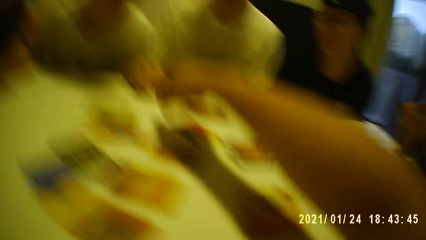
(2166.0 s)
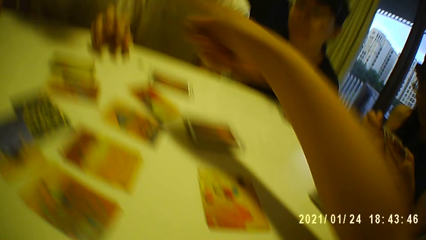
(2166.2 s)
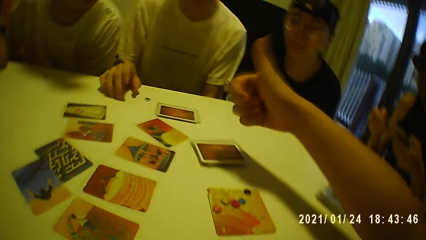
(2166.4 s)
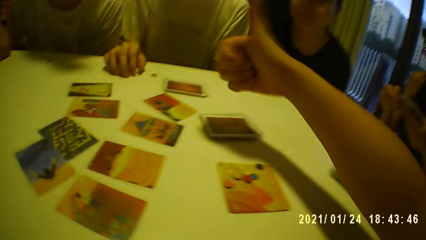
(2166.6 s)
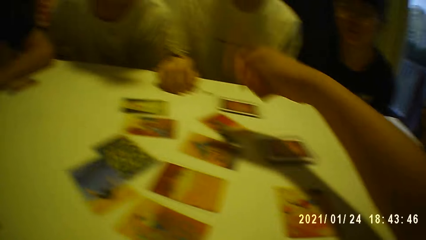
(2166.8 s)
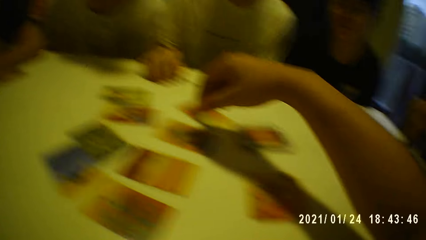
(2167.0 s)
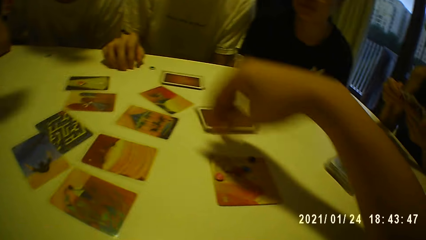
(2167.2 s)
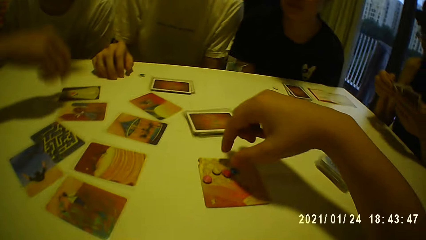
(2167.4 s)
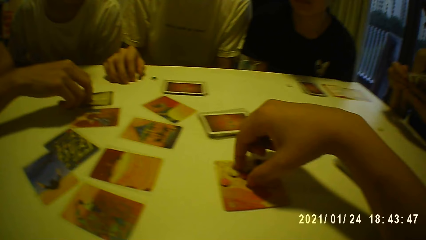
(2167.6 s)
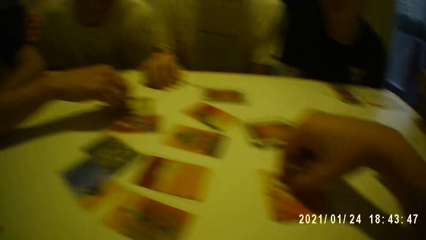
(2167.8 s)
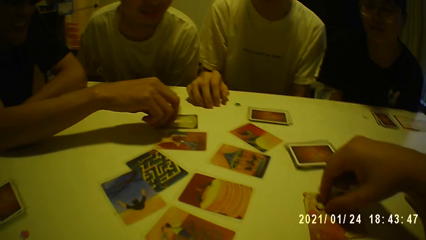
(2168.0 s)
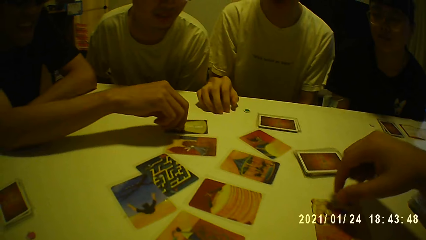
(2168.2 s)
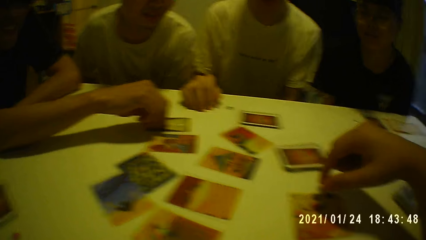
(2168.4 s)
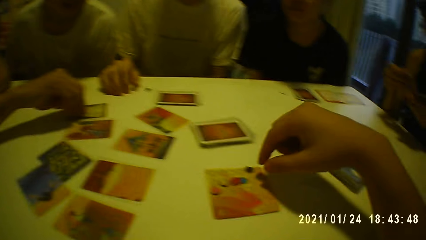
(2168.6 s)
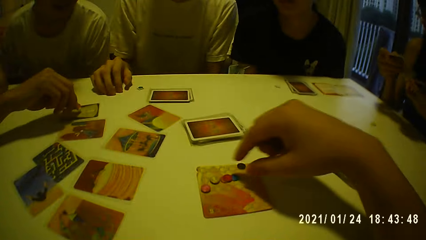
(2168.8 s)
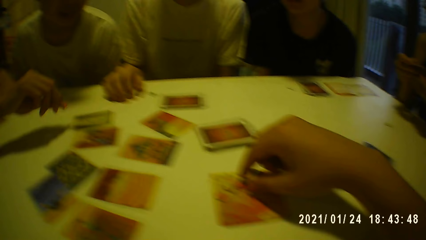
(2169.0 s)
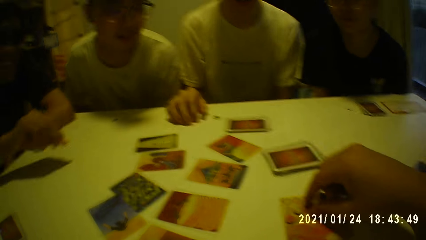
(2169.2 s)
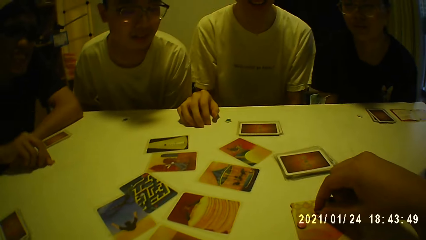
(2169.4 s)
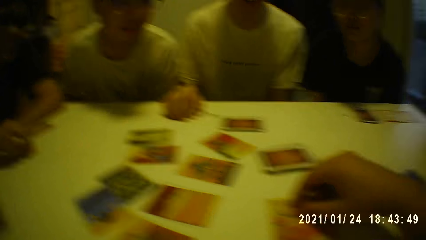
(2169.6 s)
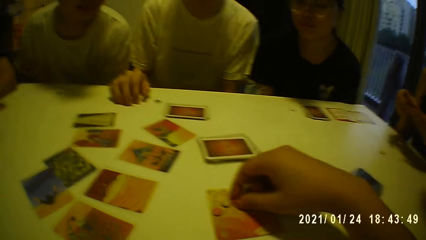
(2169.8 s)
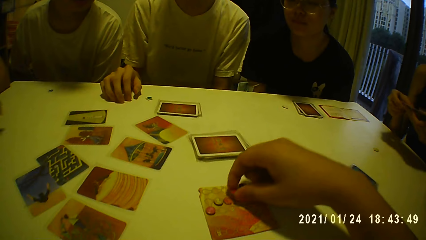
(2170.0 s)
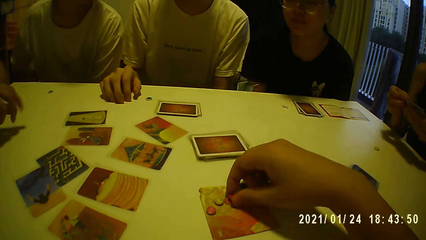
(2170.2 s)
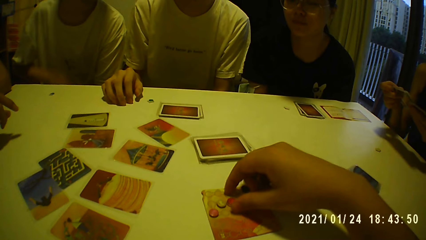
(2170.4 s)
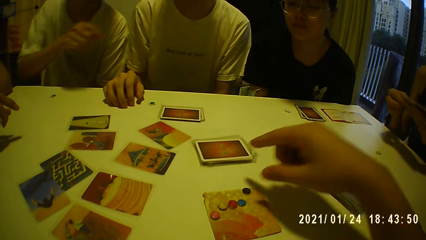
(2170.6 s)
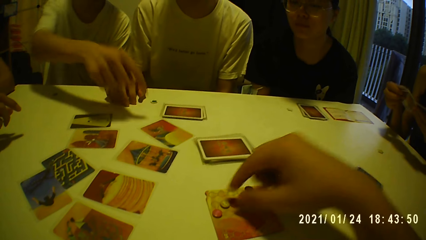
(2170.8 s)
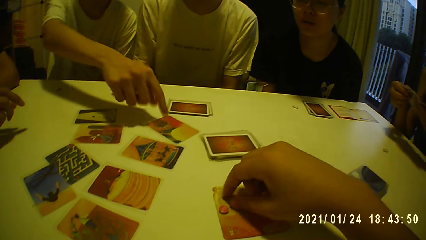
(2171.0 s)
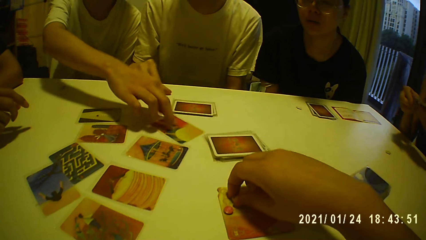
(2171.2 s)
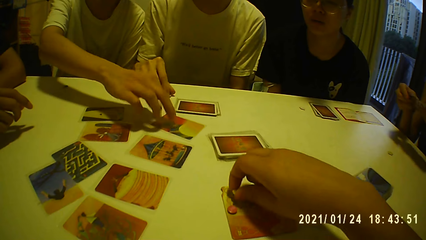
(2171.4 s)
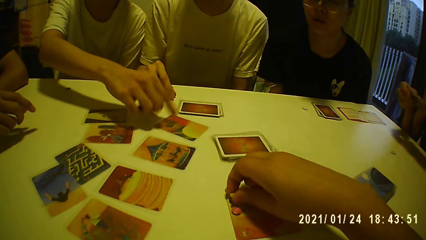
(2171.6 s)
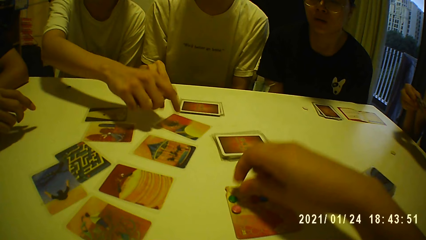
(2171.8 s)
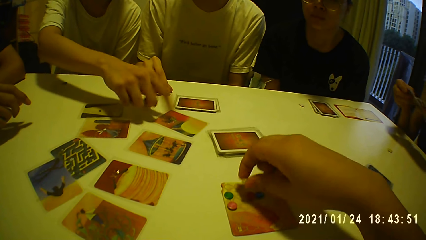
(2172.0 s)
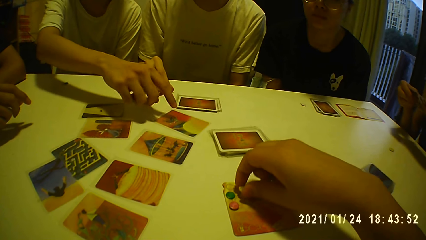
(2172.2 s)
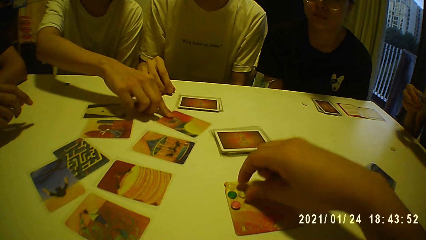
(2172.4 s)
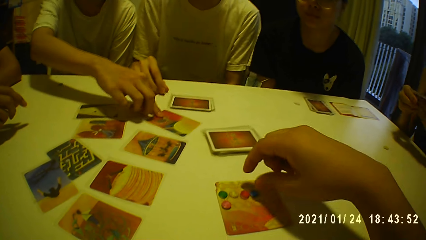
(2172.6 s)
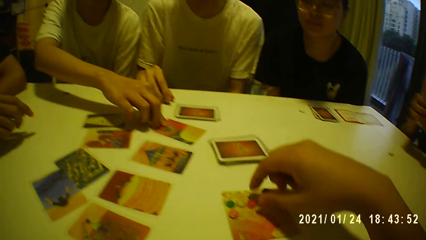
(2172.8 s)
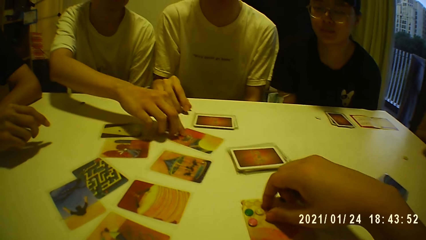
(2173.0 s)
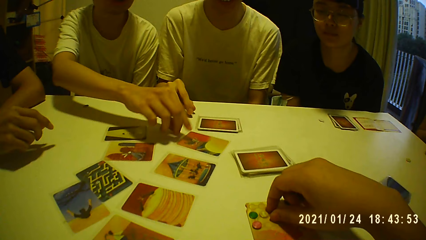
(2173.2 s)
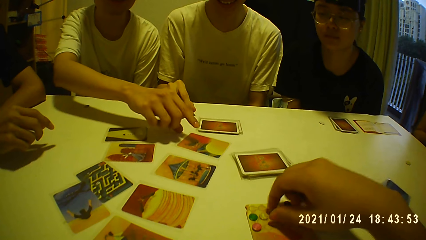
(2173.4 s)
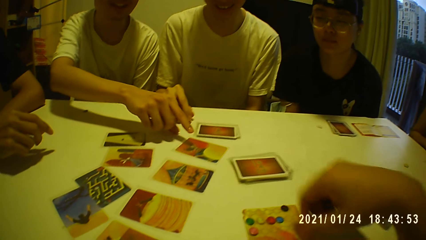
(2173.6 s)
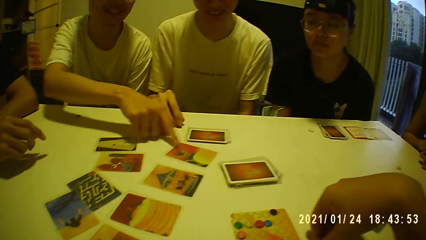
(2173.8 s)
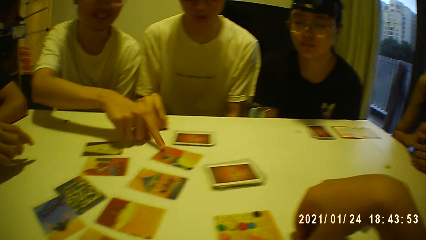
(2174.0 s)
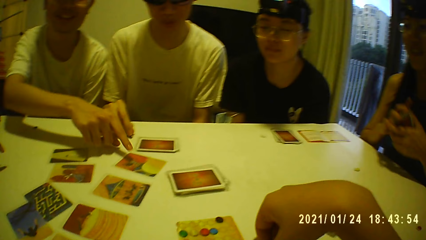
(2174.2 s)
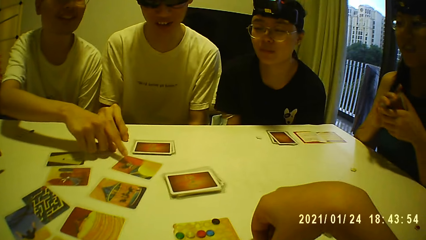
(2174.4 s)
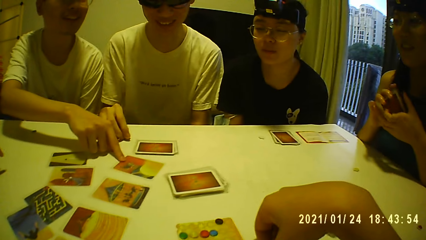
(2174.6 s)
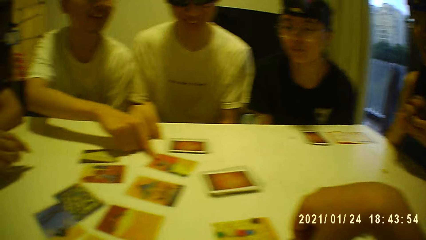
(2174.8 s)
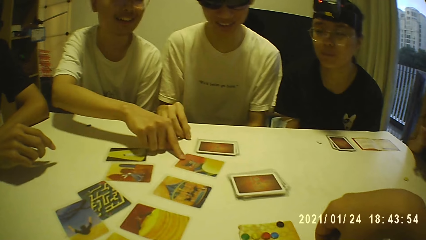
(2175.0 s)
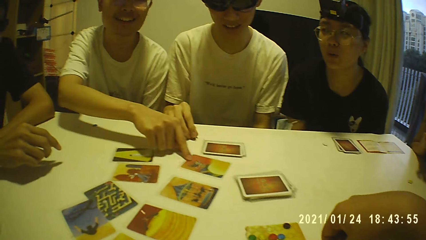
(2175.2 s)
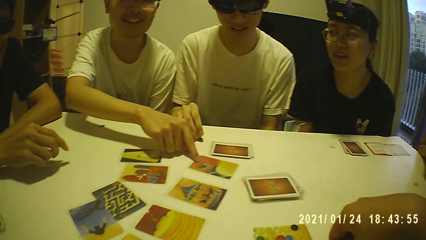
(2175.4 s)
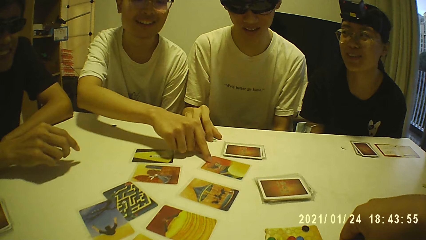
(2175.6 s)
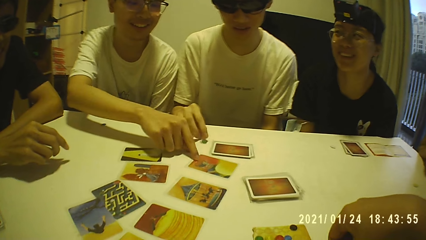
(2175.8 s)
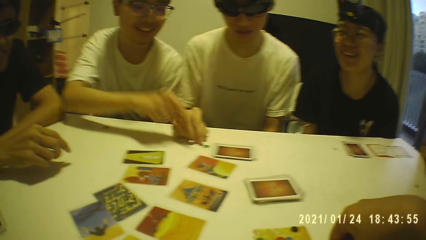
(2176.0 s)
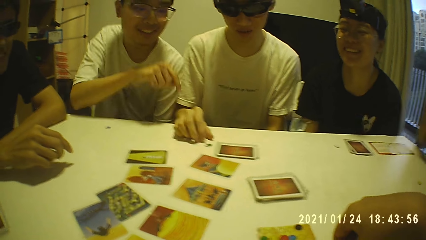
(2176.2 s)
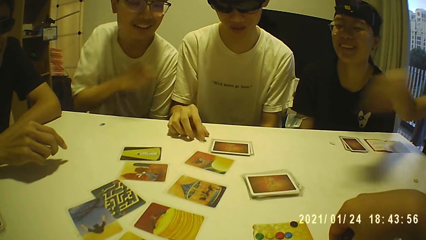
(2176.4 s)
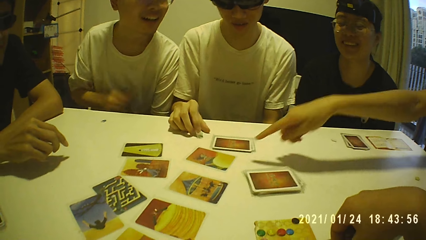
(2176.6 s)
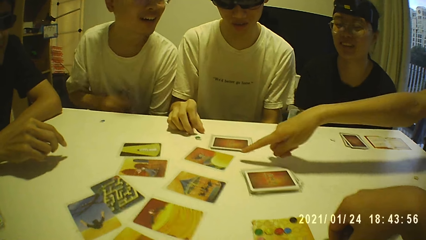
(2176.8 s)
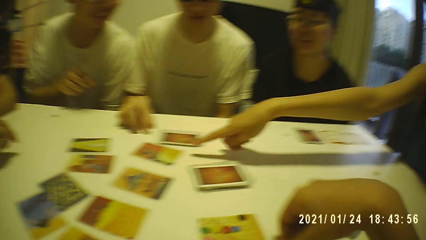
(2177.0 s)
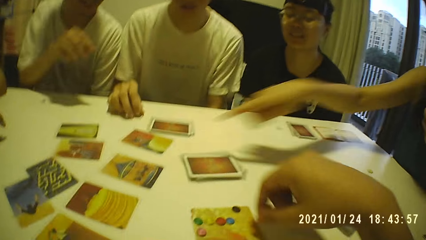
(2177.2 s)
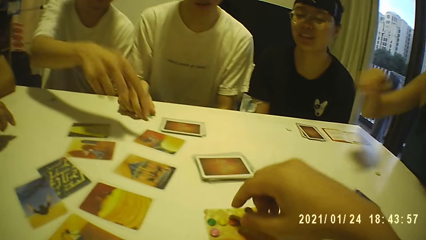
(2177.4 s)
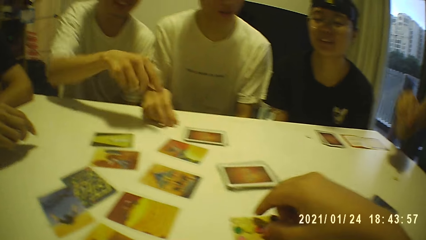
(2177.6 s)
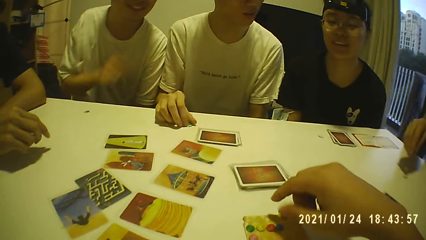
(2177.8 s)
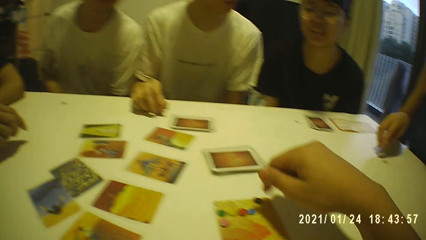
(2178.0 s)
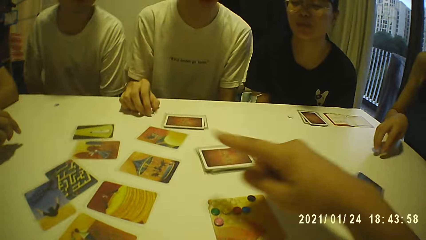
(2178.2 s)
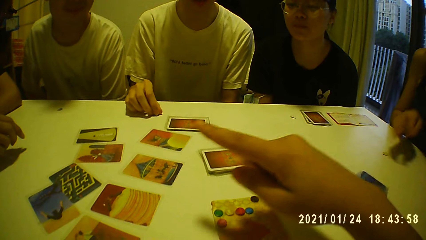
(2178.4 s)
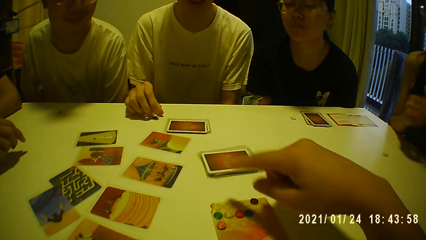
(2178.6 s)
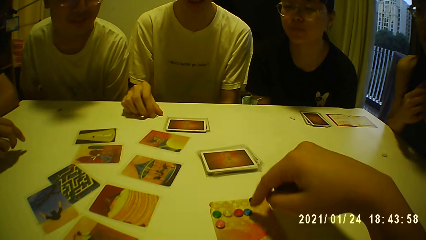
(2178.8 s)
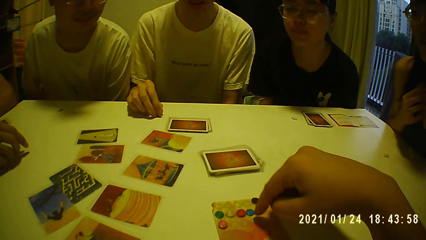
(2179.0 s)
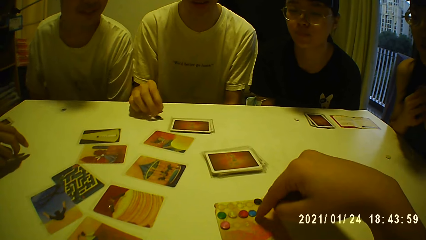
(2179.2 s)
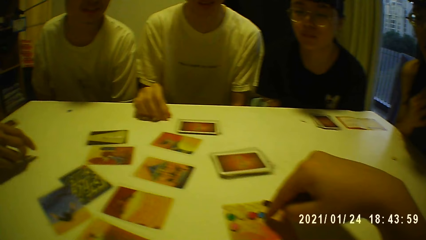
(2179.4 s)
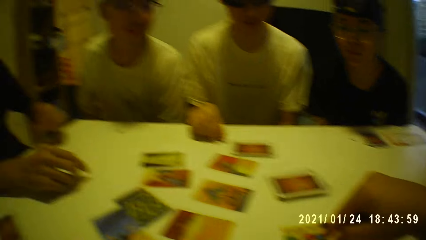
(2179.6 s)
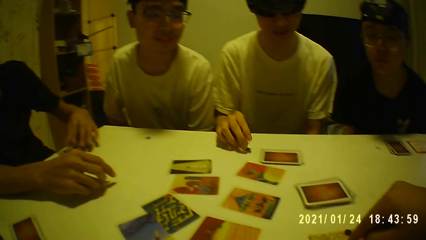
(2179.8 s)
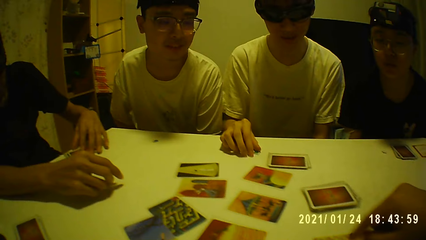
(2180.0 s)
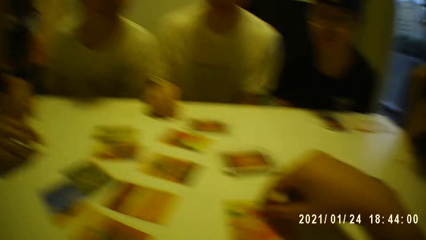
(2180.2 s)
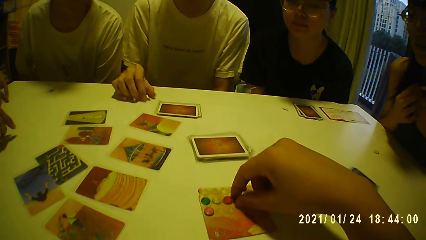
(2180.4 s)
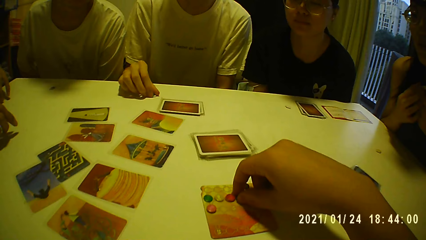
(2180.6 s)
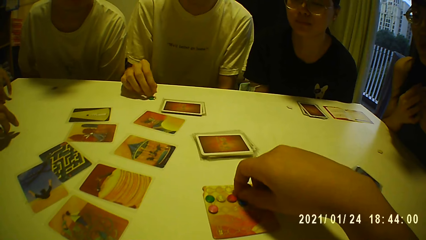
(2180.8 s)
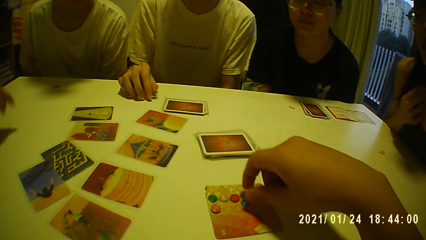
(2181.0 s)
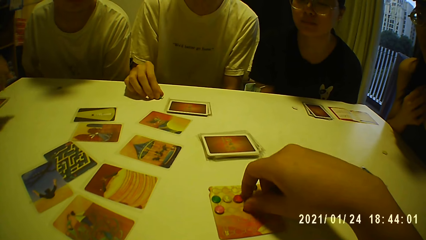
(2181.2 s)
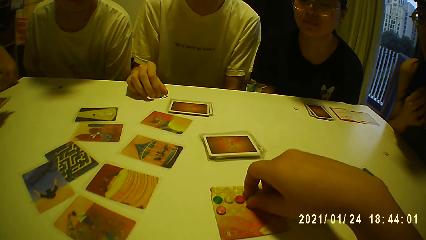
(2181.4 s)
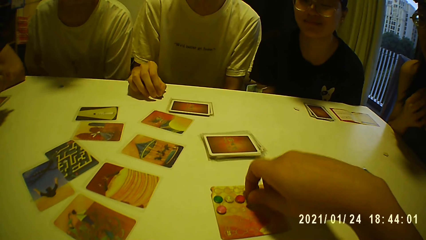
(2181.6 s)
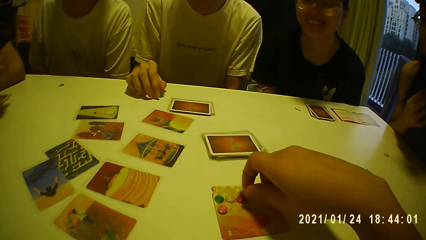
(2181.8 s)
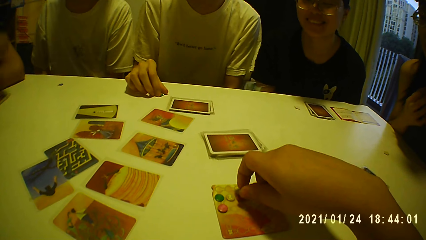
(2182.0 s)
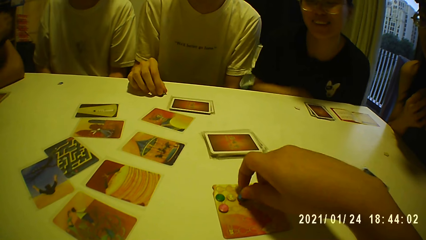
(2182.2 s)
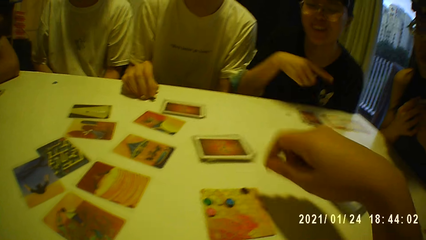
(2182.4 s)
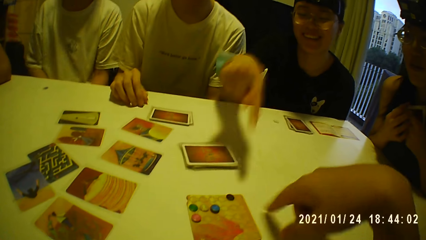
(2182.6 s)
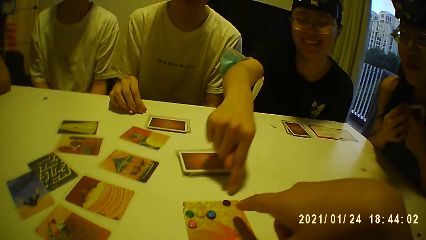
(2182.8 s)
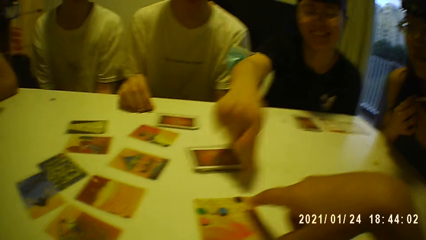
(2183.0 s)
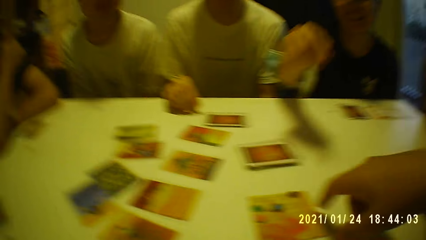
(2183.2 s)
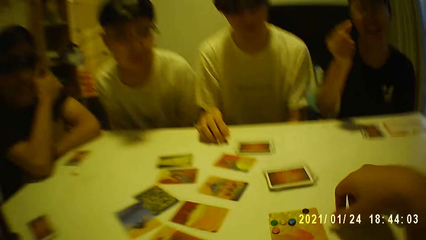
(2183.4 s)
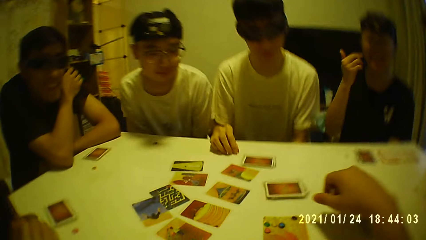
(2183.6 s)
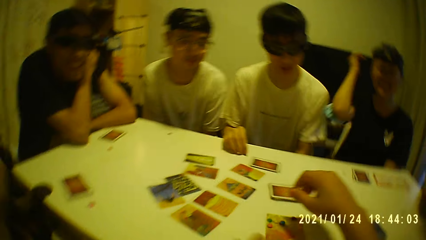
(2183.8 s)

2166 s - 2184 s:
The camera wearer touches the game card on the table with his right hand. A man picks the game tile from the game card on the table with his right hand. The camera wearer picks the game tile from the game card on the table with his right hand. He drops the game tile in his right hand on the game card on the table. He picks the game tile from the game card on the table with his right hand. He picks it again. Another man taps the game card on the table with his right hand. The camera wearer places the game tile in his right hand on the game card on the table. The second man moves the game card on the table with his right hand. A third man moves the game tile on the table with his right hand. A woman points to the game card on the table with her right hand. The second man points to the game card on the table with his right hand. The woman places the game tile in her right hand on the table. The camera wearer points to the game tile on the game card with his right hand. He picks the game tile from the game card on the table with his right hand. He places the game tile in his right hand on the game tile on the game card. Another woman points to the game card on the table with her right hand.
